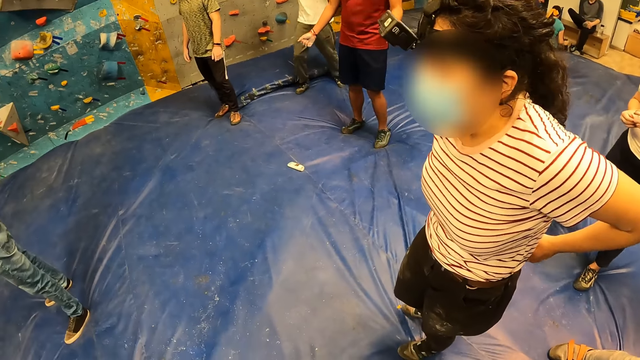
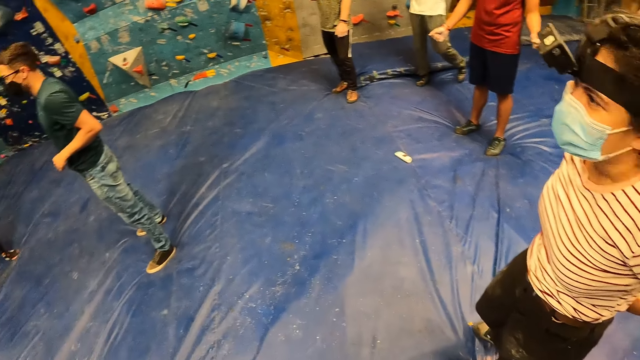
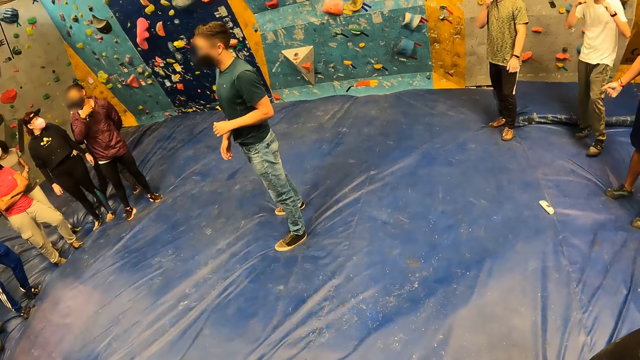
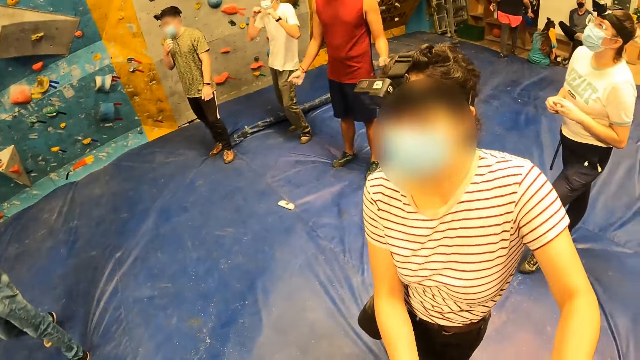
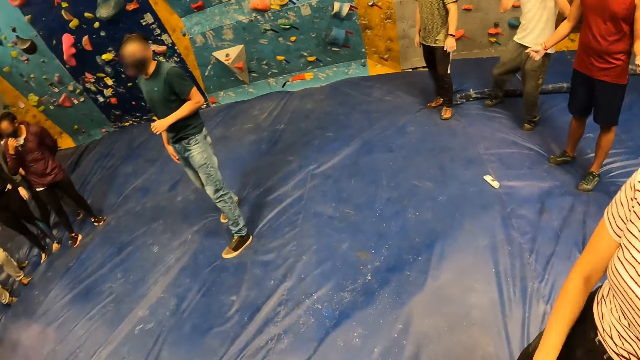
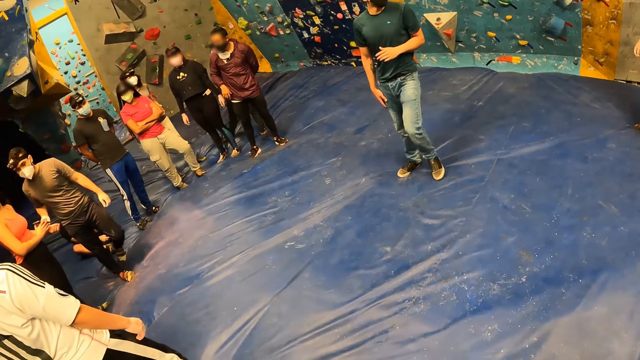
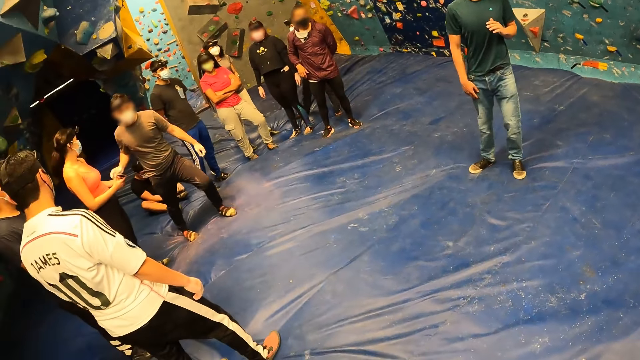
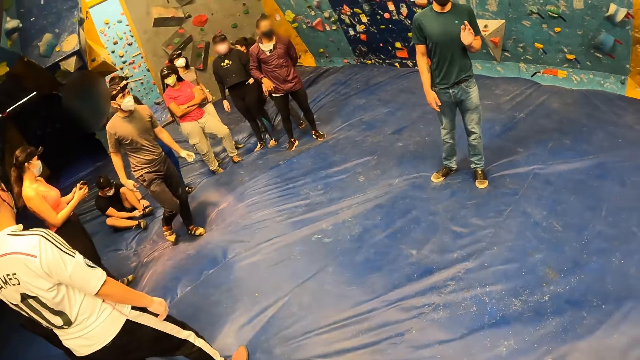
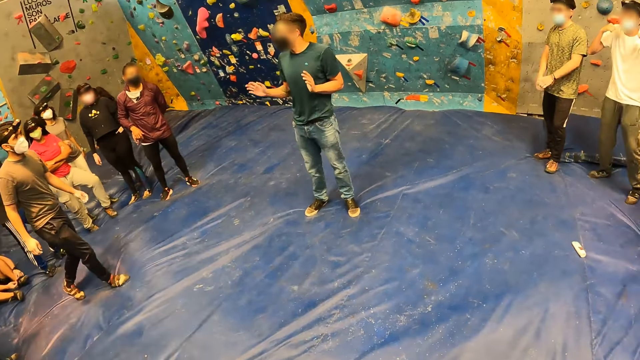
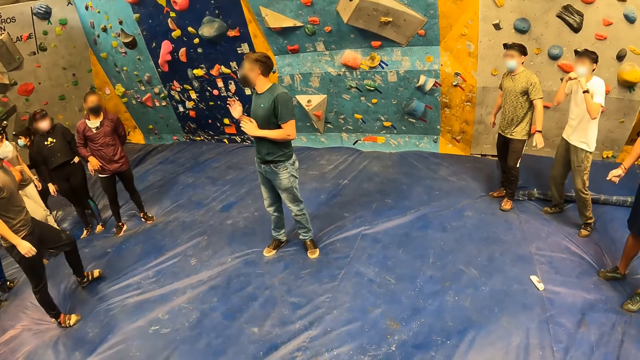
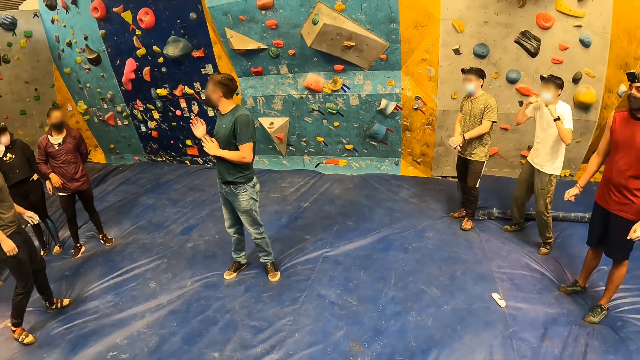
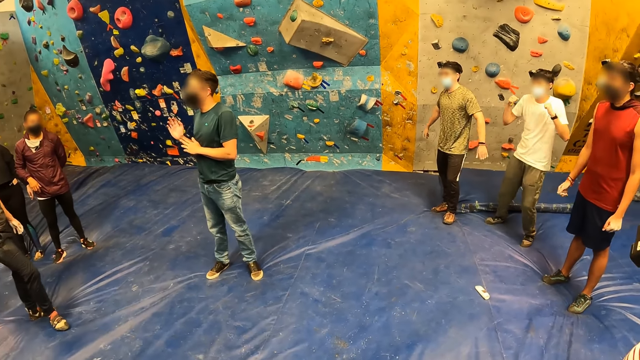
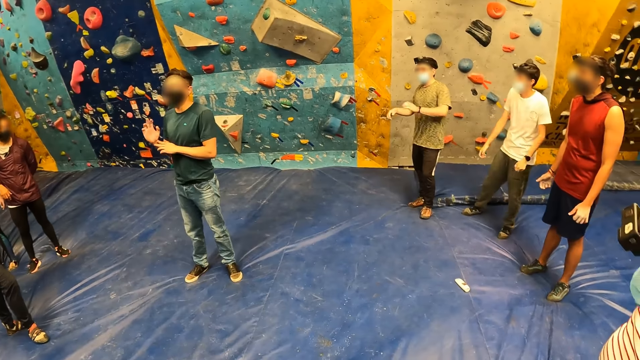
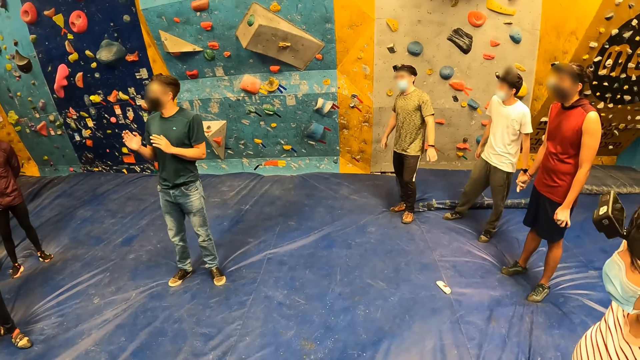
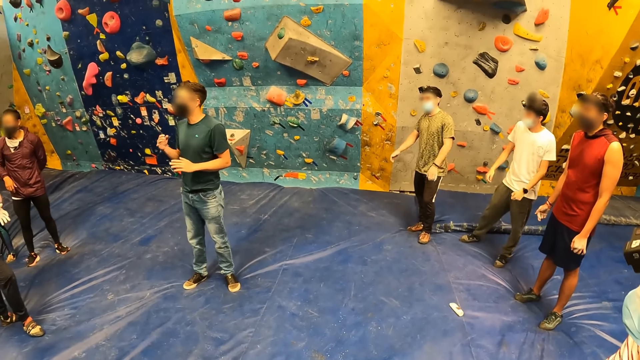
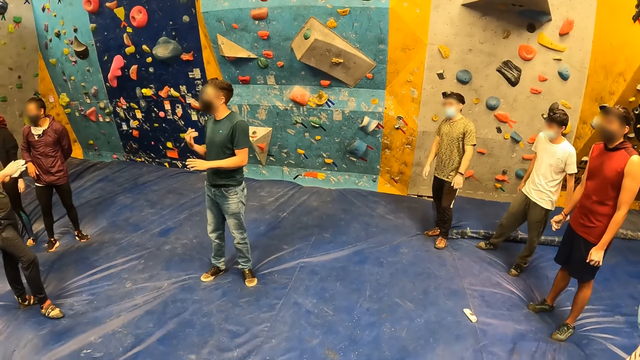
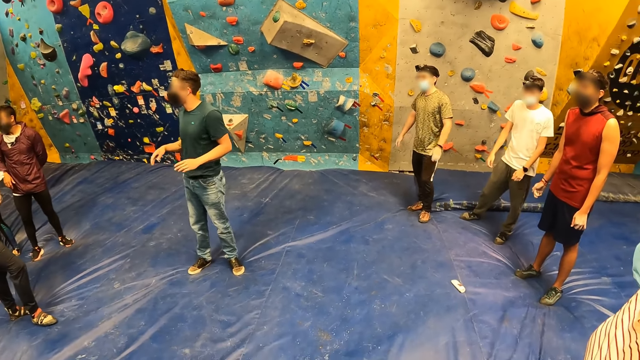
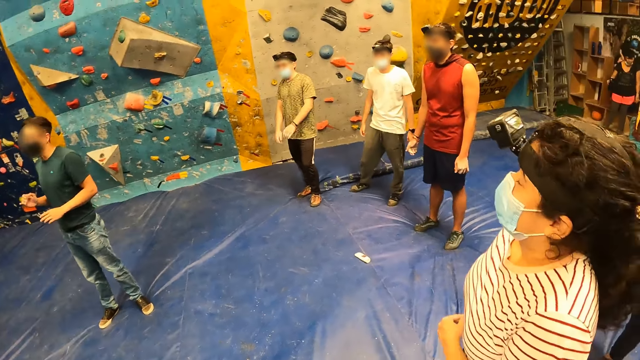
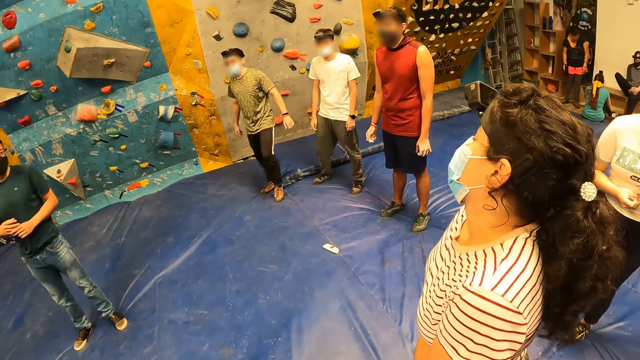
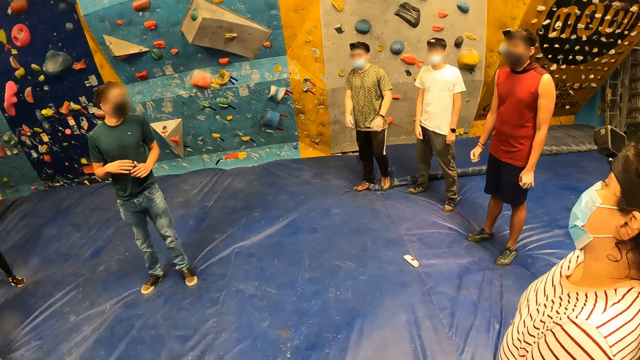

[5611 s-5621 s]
The camera wearer looks around. A man instructs the camera wearer and a group of people. The man talks to the people.

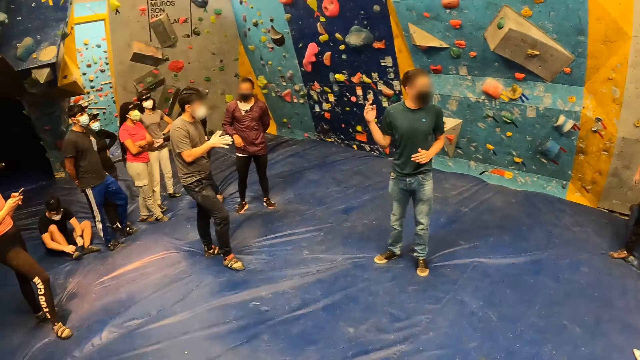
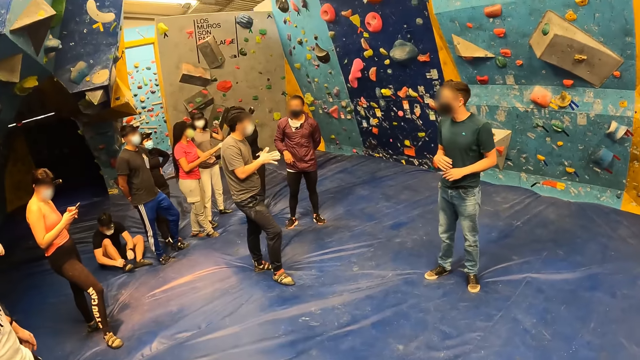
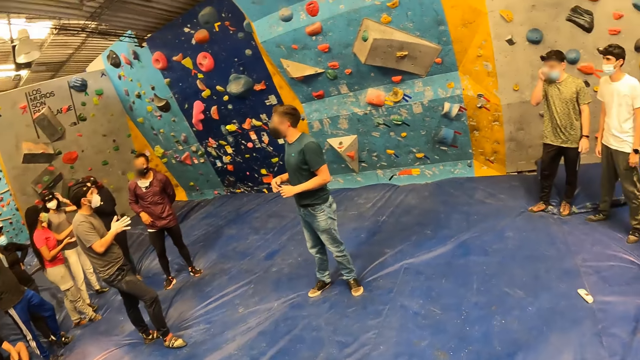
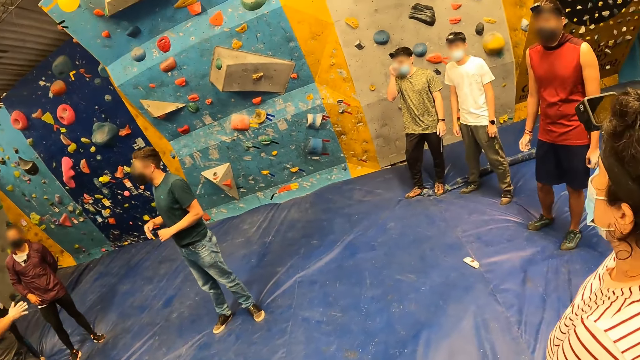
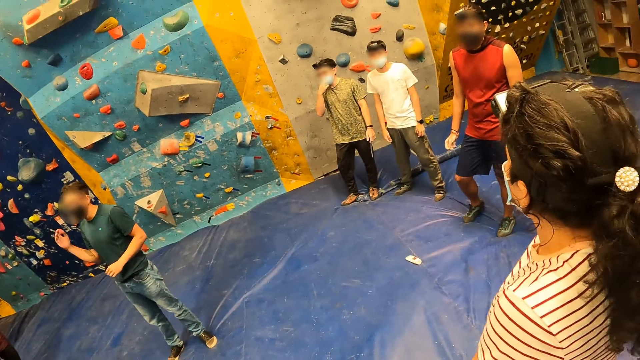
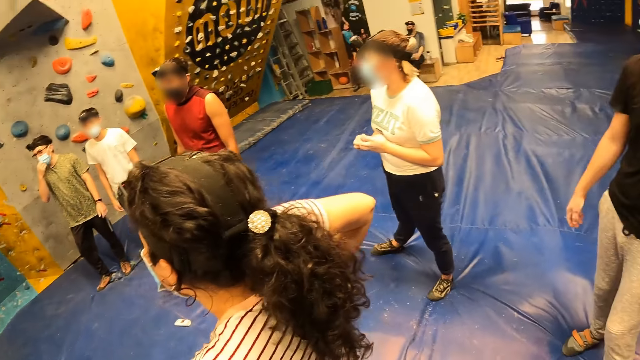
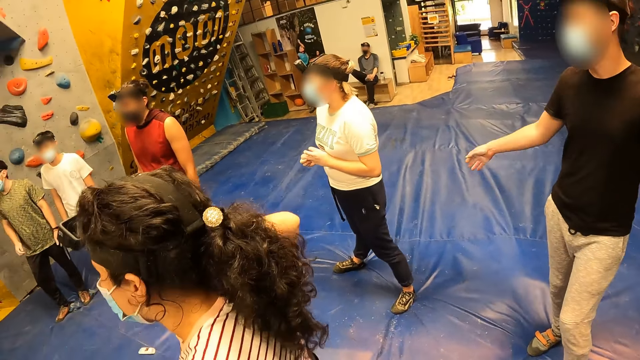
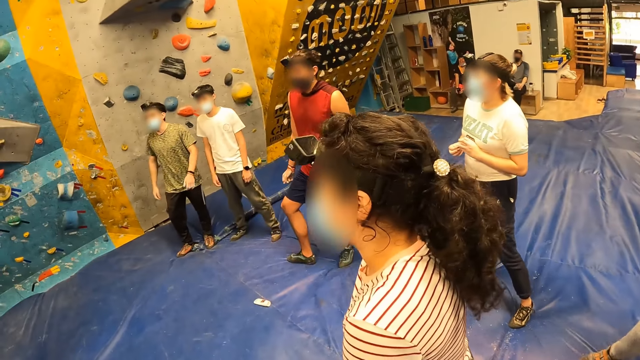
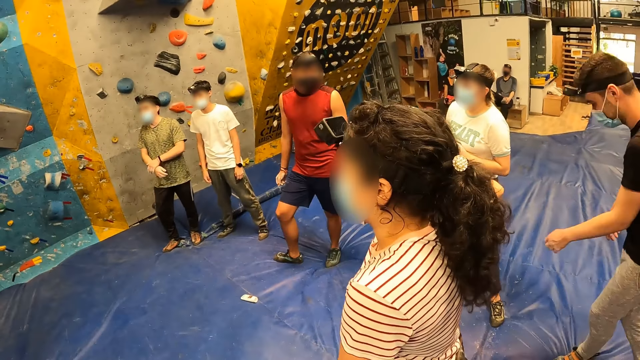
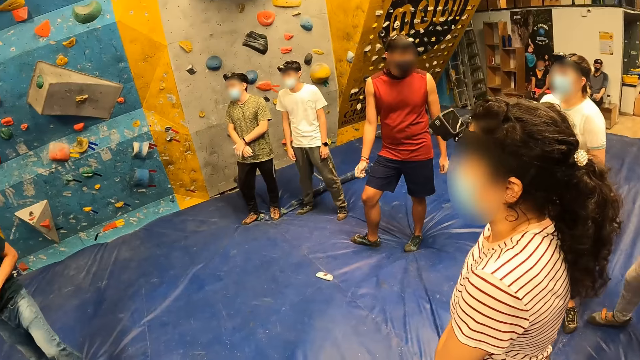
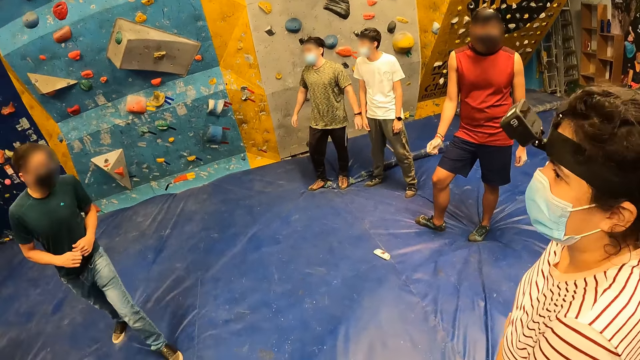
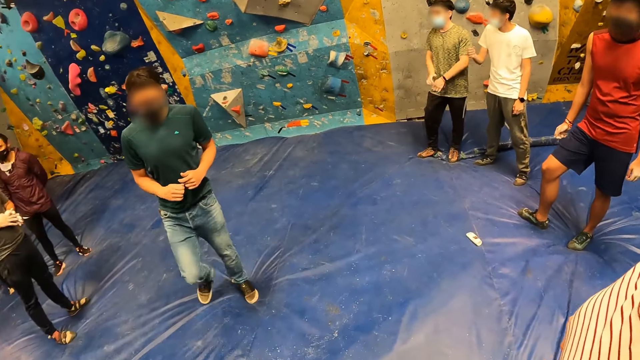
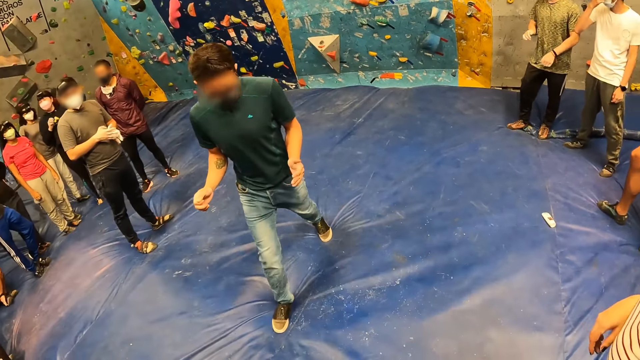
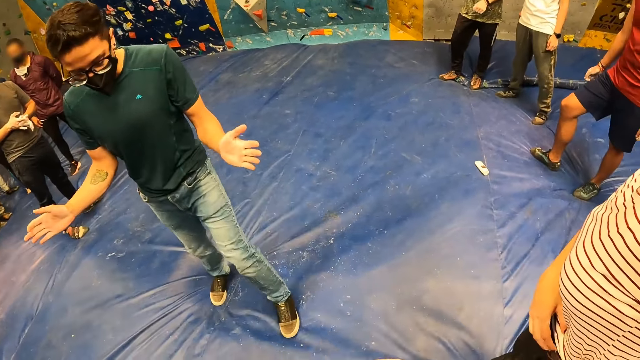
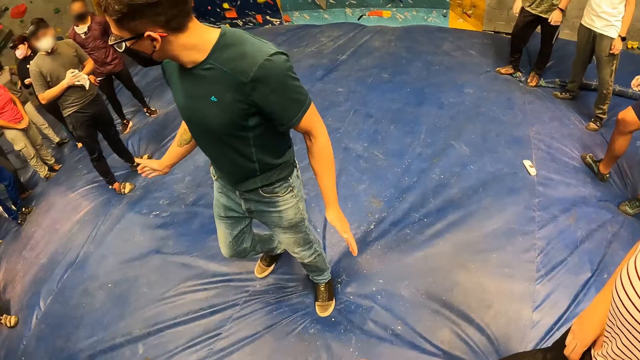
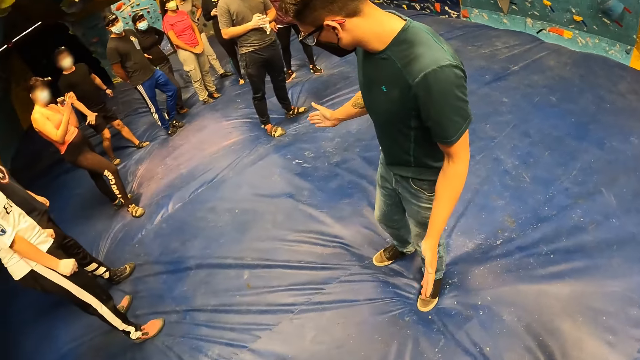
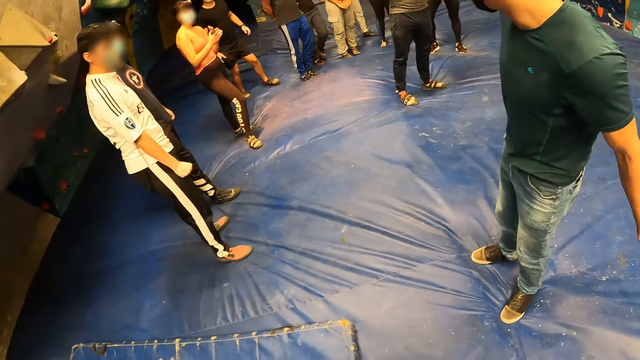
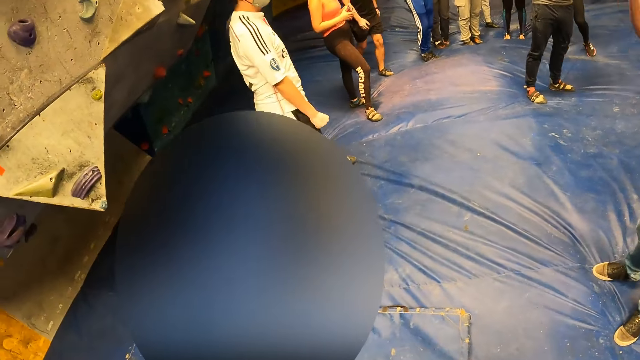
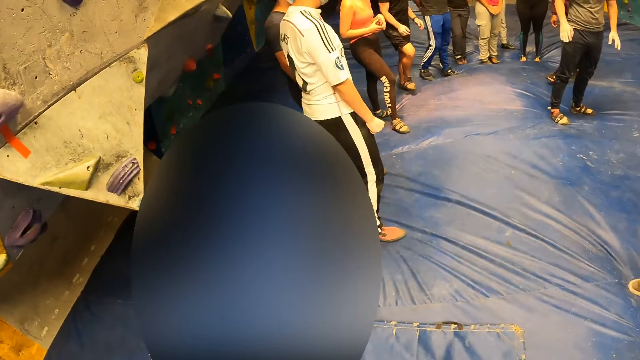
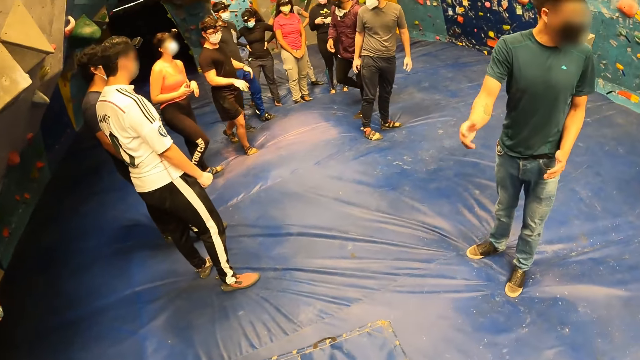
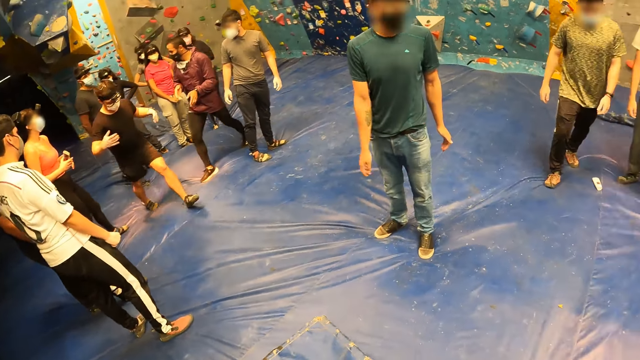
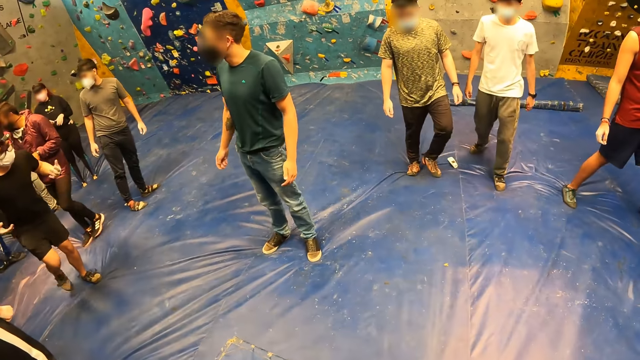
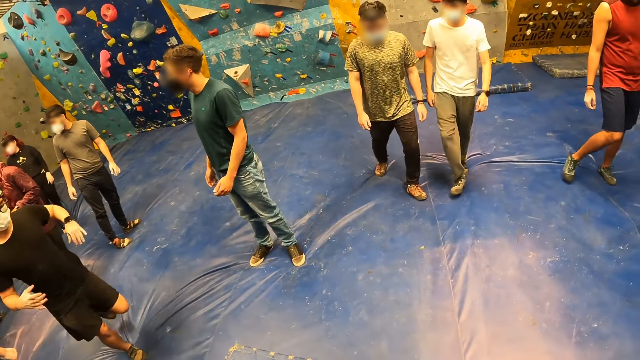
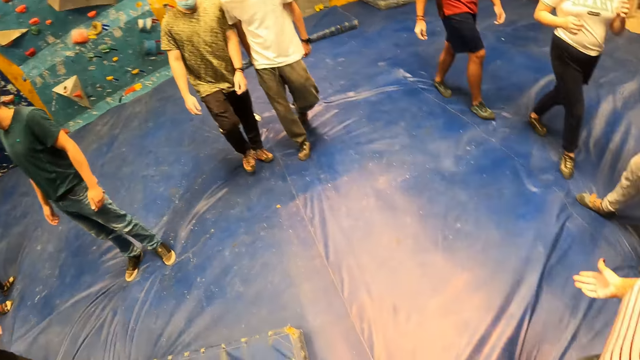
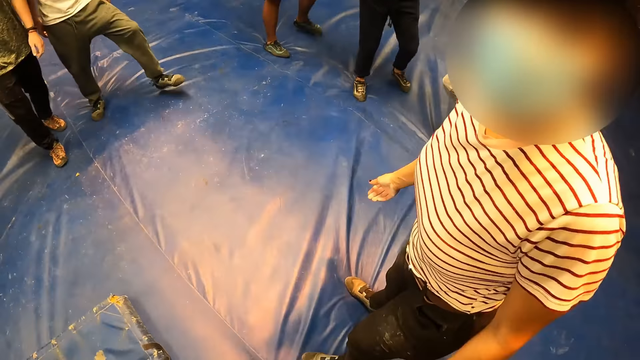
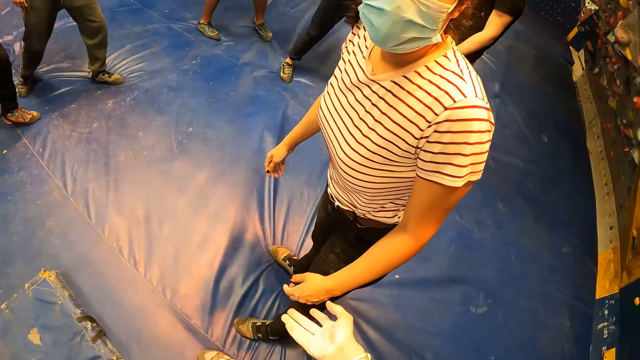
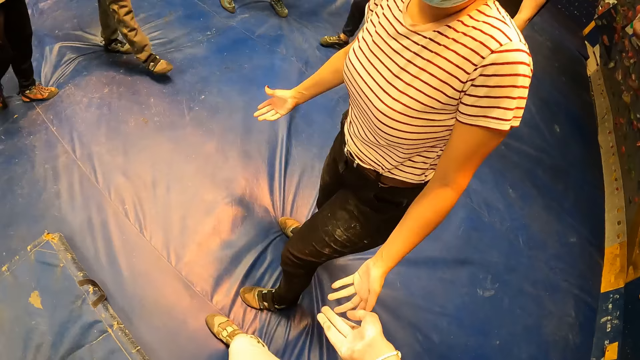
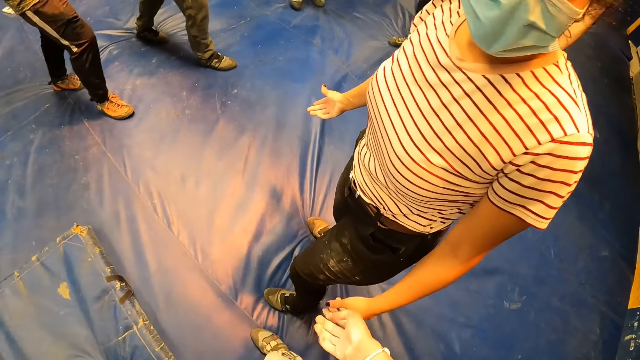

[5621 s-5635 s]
The camera wearer looks around. A person talks to the people. The camera wearer talks to another person.
